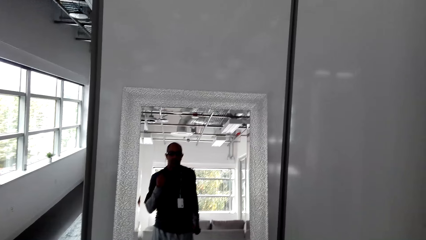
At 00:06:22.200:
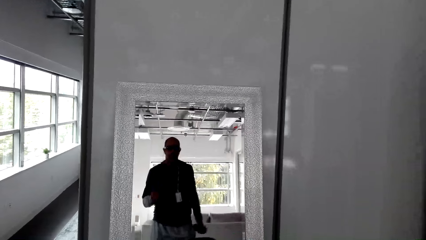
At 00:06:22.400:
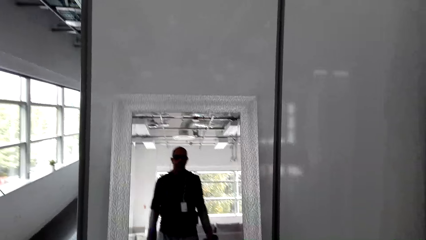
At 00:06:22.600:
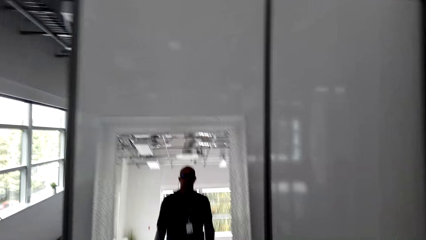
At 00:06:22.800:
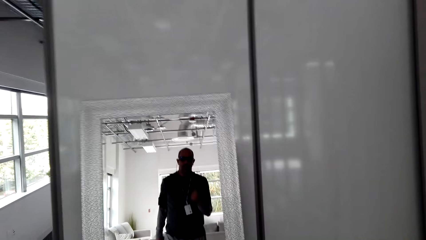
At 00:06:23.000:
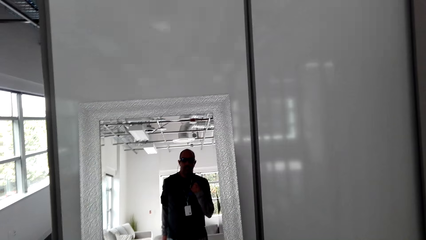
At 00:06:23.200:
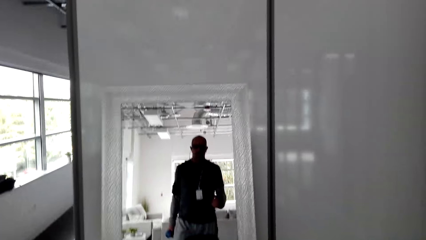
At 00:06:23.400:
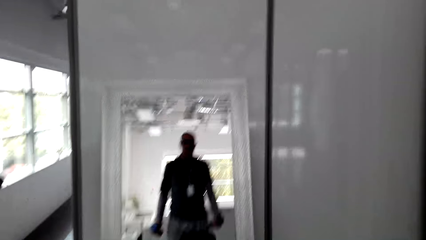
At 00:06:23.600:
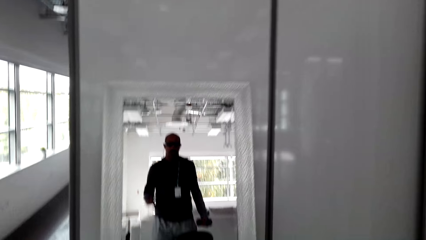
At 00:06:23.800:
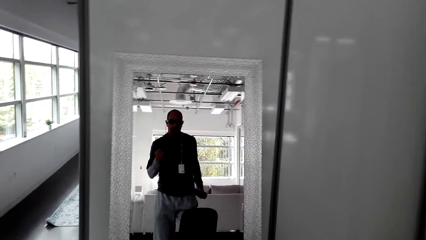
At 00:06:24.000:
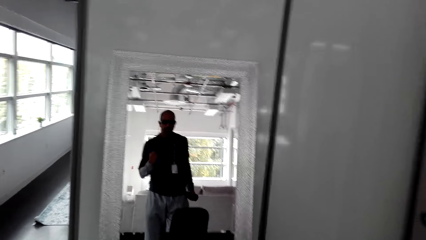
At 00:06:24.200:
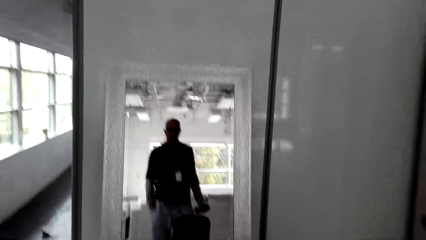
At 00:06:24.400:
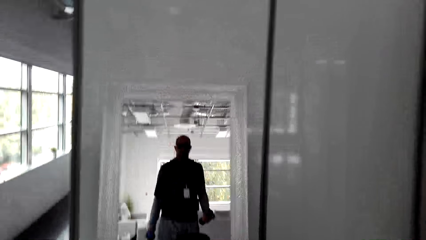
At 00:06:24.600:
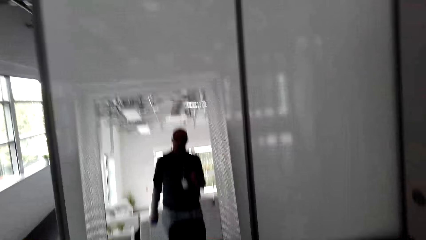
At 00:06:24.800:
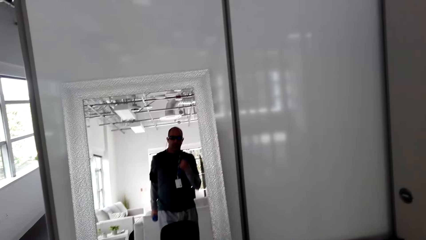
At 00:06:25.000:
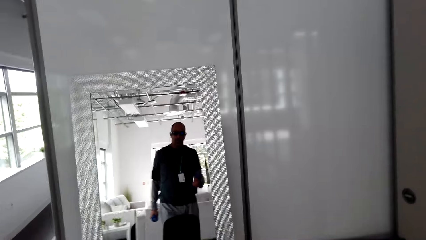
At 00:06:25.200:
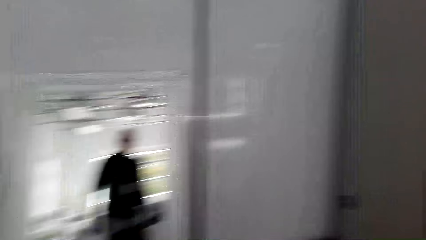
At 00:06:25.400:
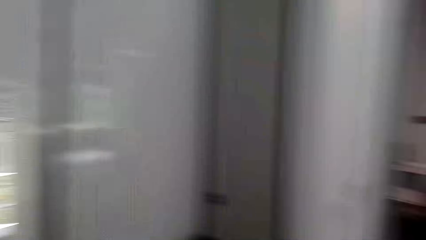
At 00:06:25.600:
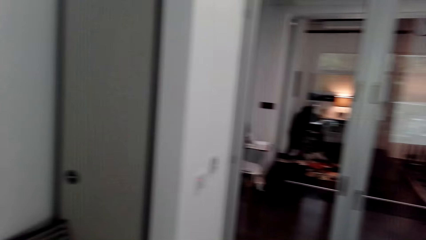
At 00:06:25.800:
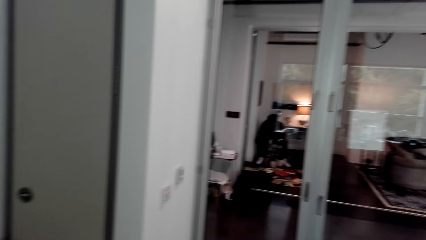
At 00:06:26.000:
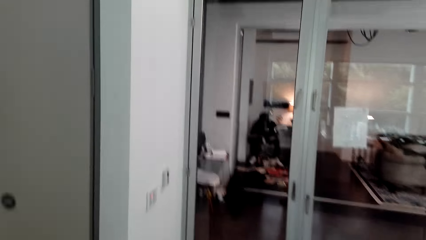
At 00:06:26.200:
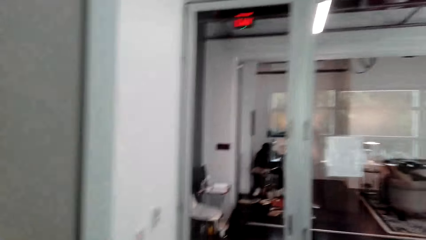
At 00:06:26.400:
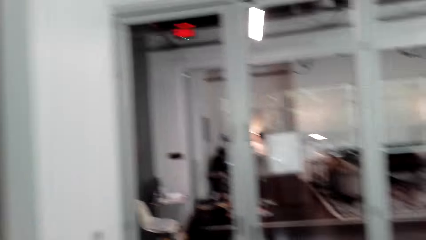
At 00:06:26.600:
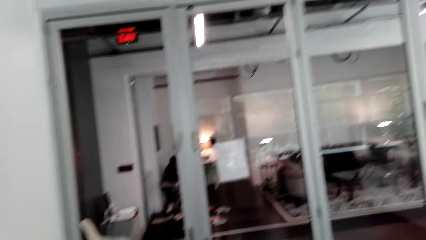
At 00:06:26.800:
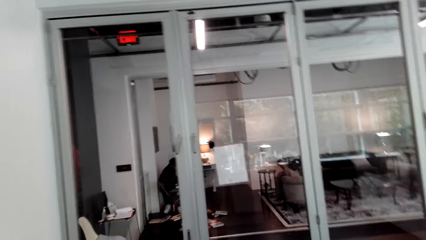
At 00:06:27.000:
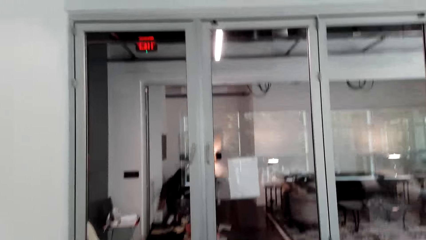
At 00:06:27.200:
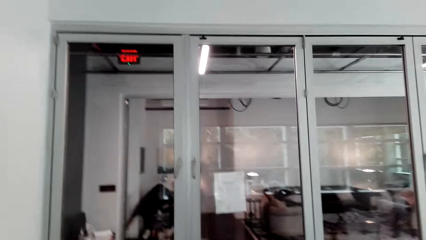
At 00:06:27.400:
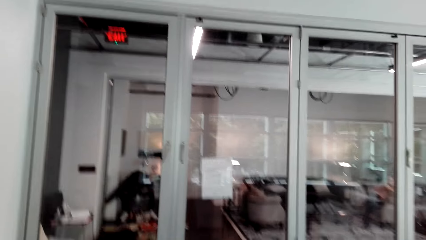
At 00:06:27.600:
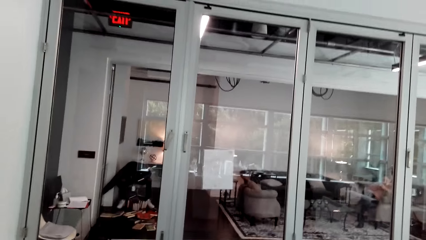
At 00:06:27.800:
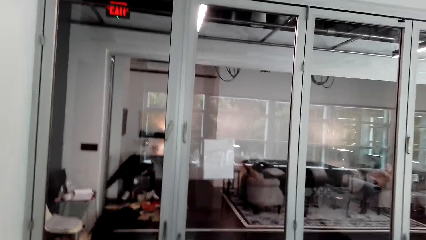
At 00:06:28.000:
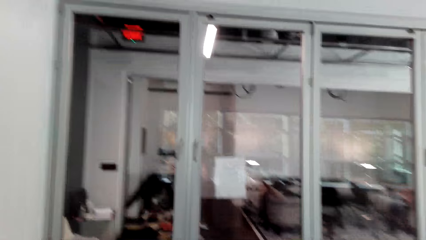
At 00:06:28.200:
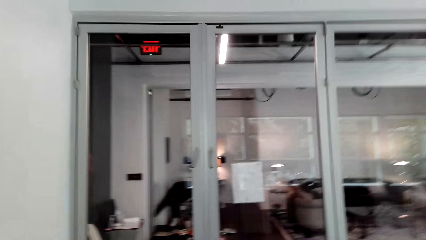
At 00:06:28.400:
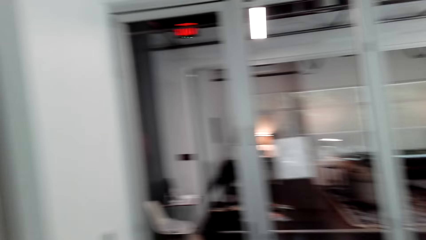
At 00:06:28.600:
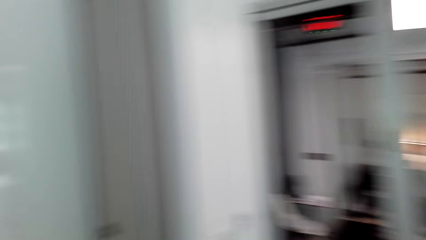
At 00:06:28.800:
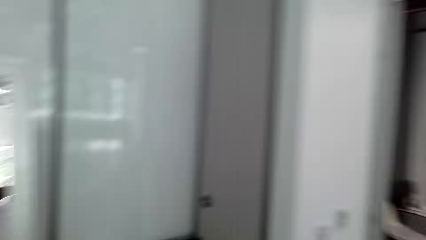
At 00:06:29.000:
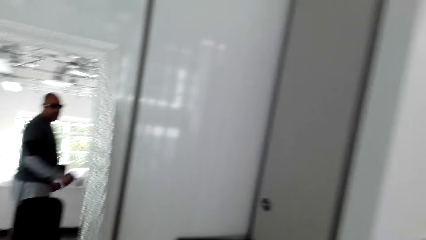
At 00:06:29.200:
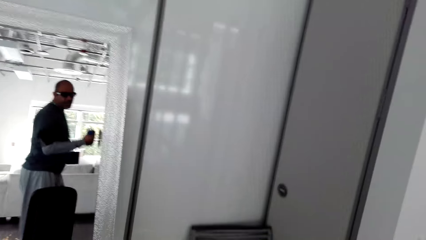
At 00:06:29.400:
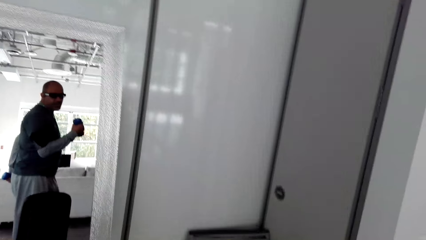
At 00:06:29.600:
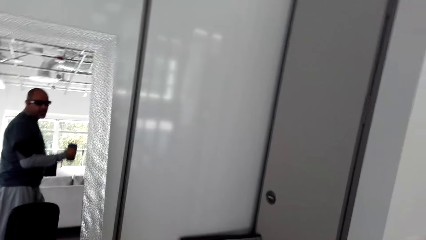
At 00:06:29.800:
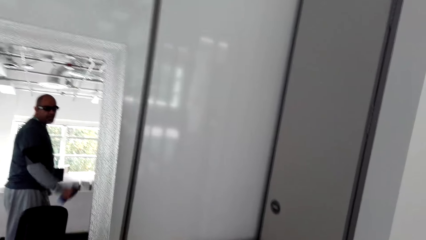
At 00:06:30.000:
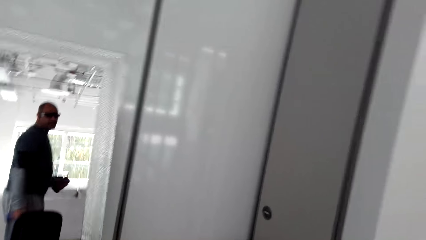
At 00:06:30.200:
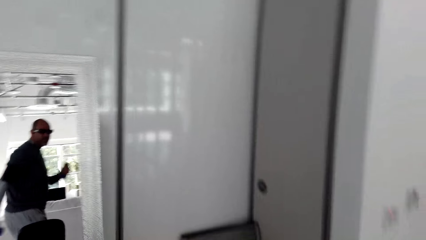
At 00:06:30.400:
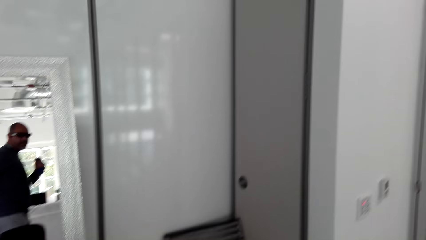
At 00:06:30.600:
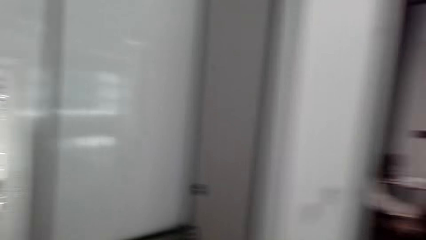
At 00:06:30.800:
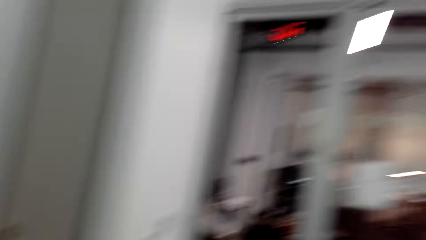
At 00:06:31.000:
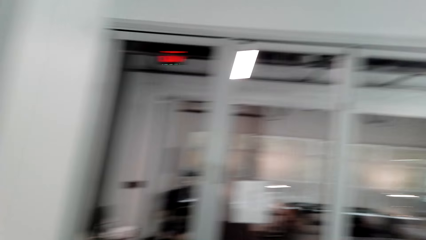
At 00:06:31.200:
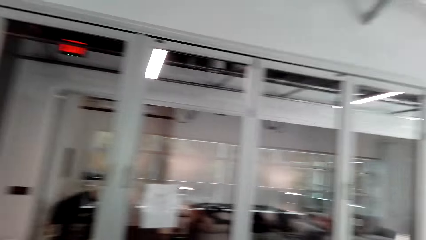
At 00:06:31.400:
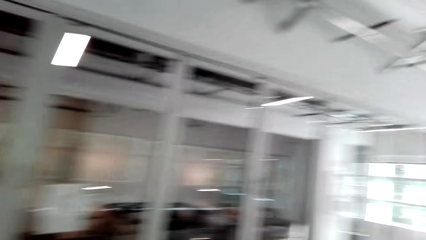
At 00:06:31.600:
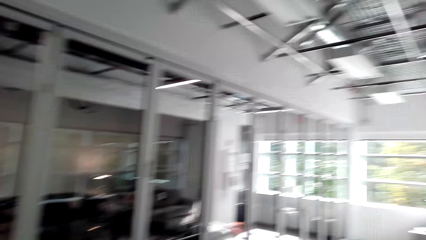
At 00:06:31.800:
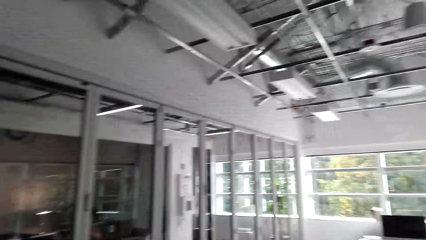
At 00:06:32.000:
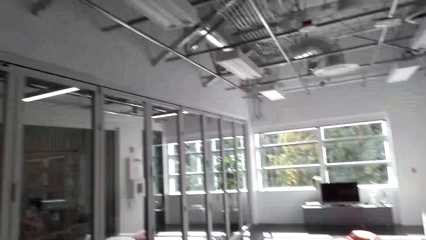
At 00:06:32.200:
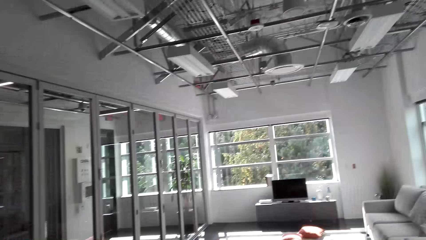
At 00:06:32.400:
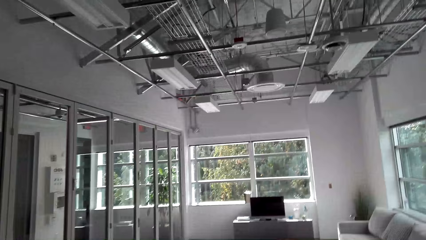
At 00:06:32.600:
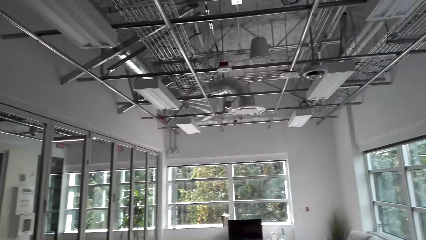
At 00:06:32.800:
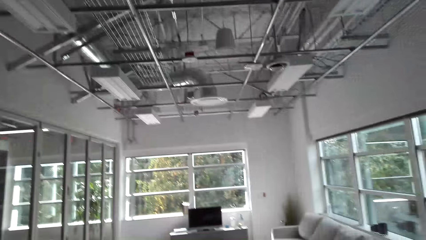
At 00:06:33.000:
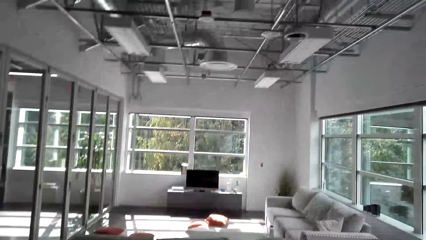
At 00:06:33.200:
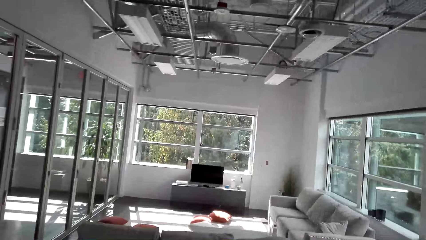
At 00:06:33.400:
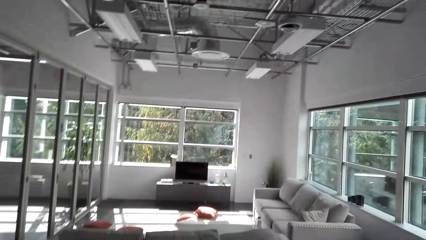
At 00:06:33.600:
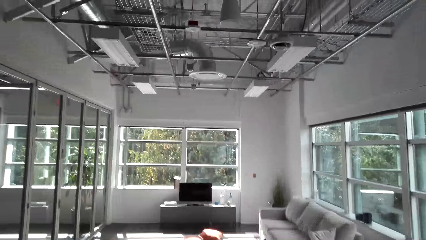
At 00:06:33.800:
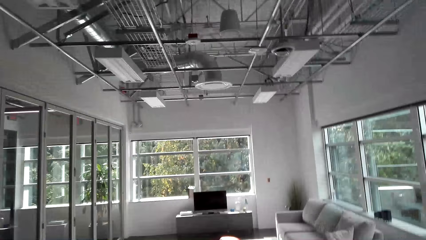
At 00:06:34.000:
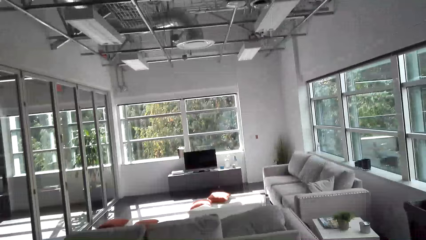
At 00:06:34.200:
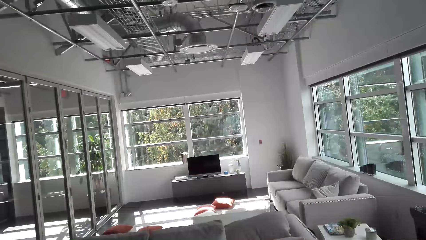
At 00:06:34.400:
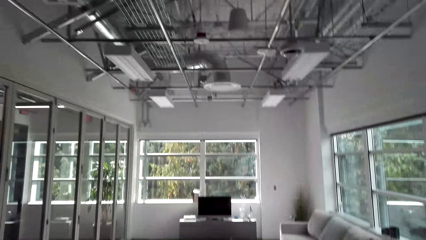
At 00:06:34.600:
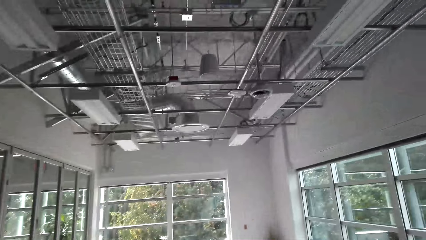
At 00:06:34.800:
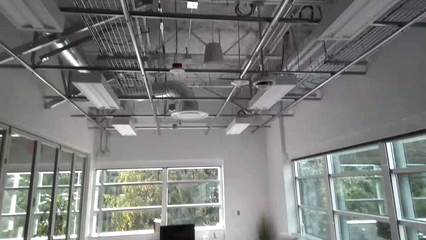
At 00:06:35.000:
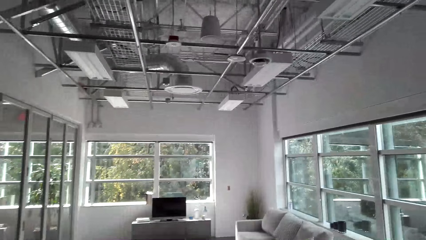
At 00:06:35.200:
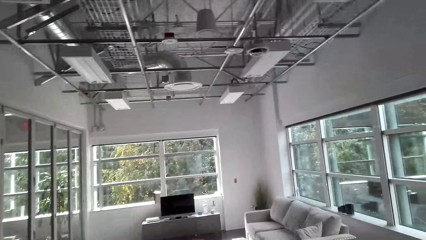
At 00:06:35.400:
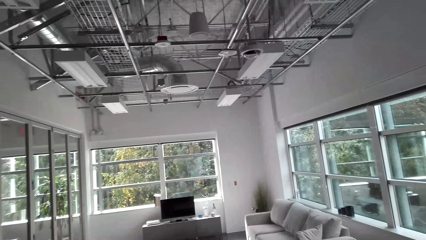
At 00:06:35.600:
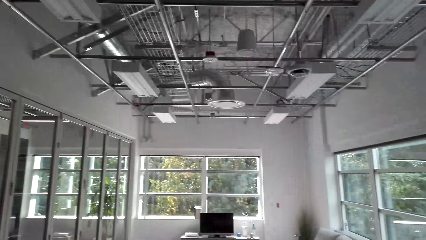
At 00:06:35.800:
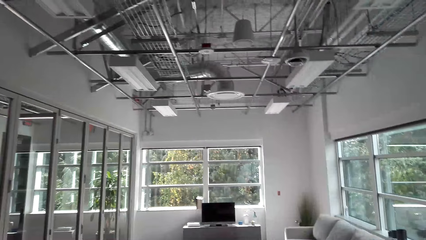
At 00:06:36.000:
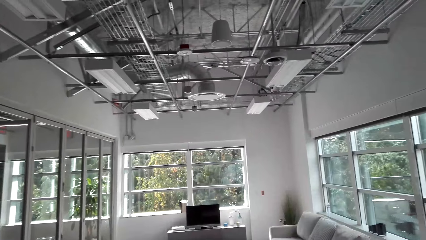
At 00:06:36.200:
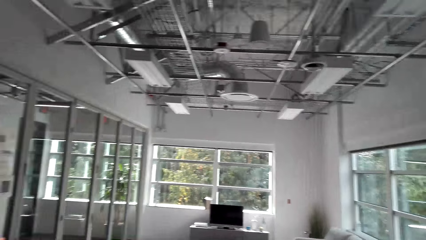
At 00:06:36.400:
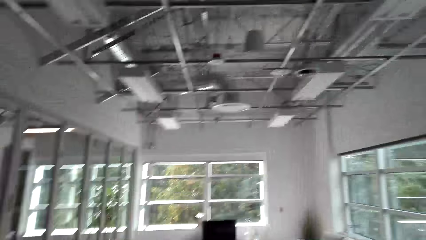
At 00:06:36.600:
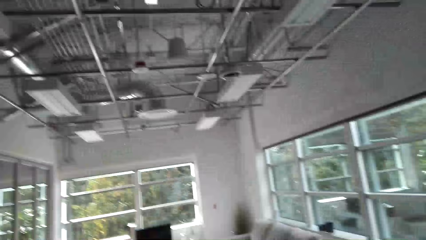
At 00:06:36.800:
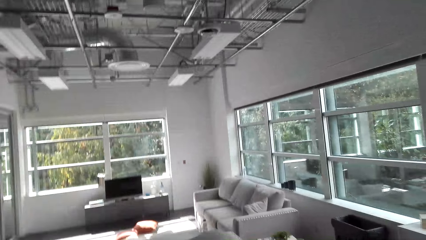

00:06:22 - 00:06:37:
The camera wearer lifts the weight. They lower the weight. They lift the weight. They lower the weight. They lift the weight. They lower the weight. They lift the weight. They turn around the room. They look around the room. A man jogs with the bicep on his hands. The camera wearer lifts the weight. They lower the weight. They lift the weight. They look around the room. They turn around the room.
